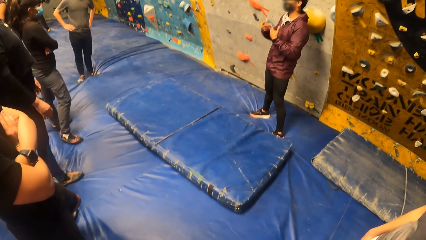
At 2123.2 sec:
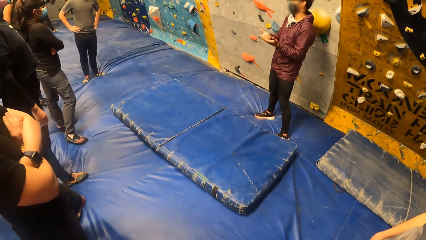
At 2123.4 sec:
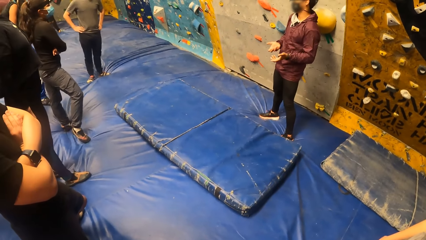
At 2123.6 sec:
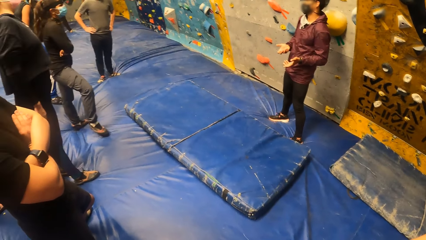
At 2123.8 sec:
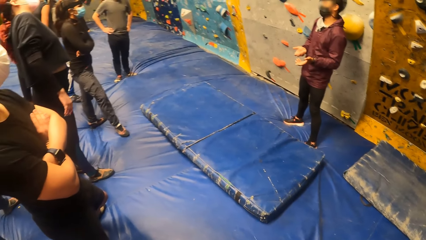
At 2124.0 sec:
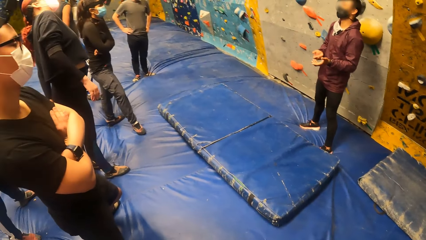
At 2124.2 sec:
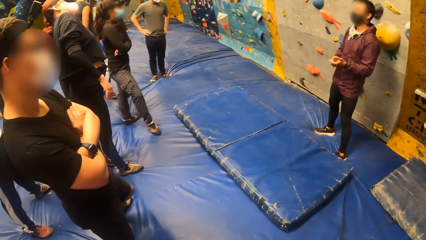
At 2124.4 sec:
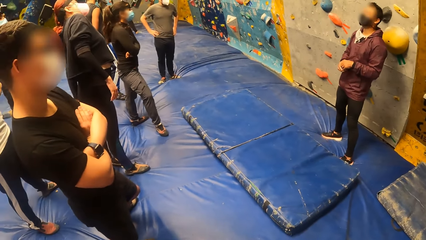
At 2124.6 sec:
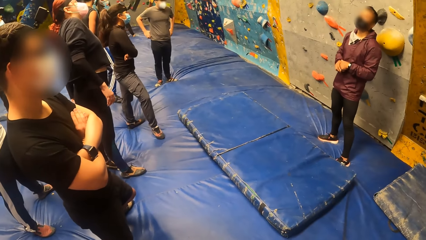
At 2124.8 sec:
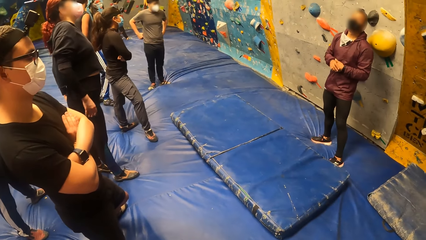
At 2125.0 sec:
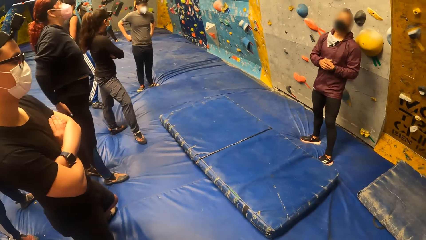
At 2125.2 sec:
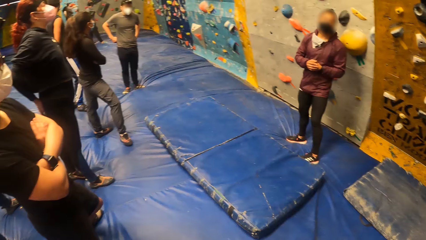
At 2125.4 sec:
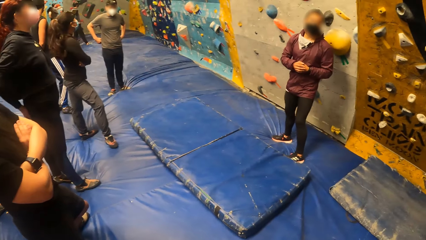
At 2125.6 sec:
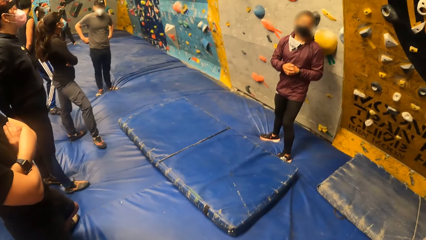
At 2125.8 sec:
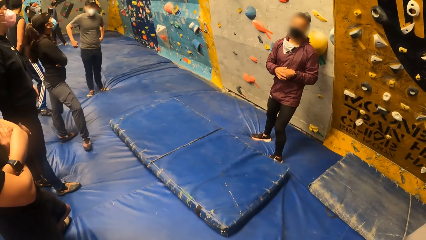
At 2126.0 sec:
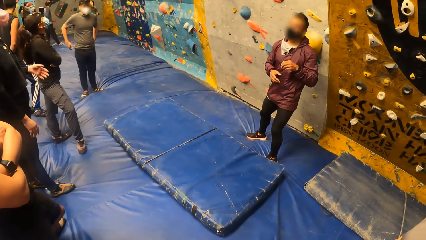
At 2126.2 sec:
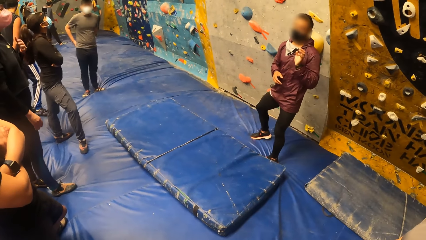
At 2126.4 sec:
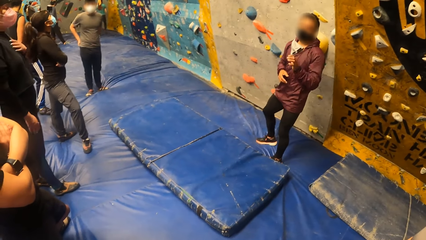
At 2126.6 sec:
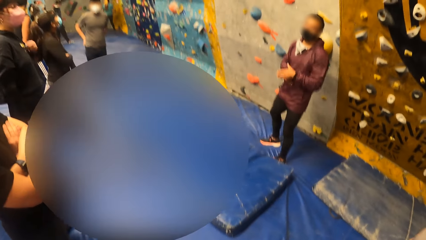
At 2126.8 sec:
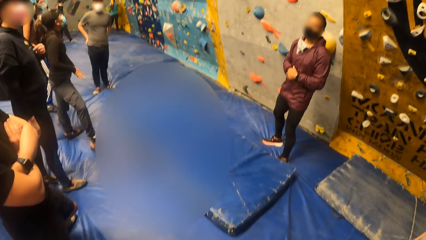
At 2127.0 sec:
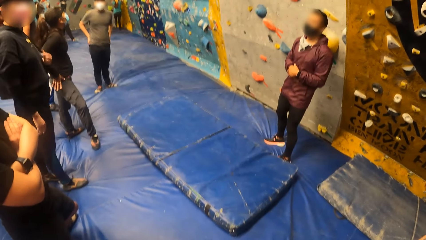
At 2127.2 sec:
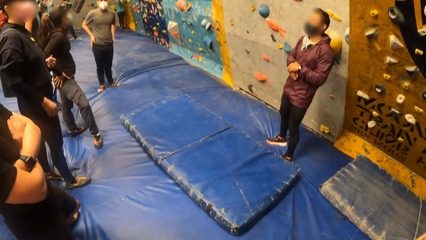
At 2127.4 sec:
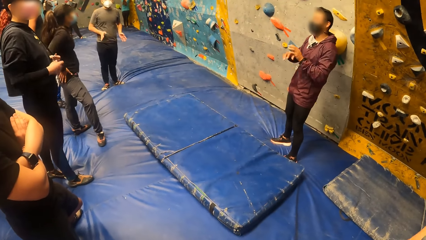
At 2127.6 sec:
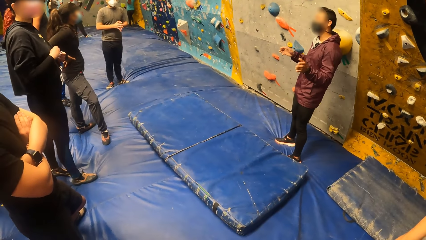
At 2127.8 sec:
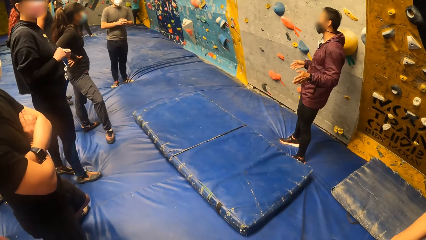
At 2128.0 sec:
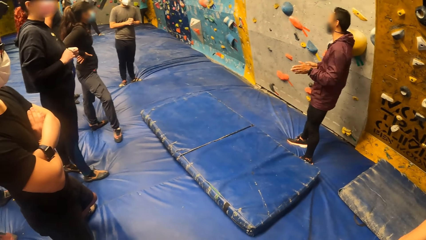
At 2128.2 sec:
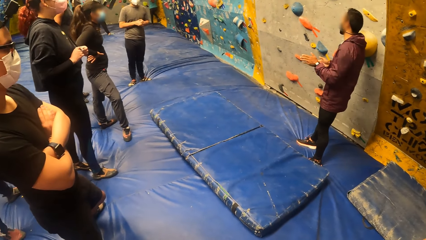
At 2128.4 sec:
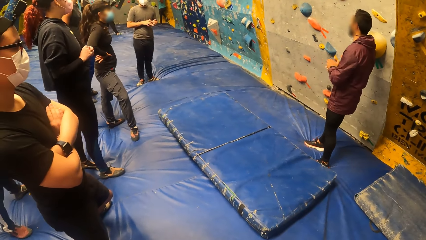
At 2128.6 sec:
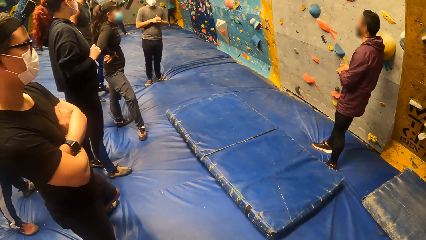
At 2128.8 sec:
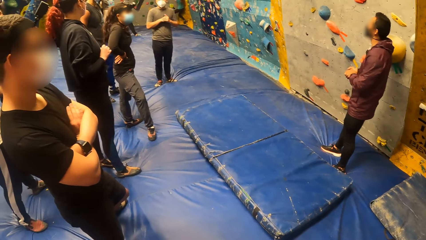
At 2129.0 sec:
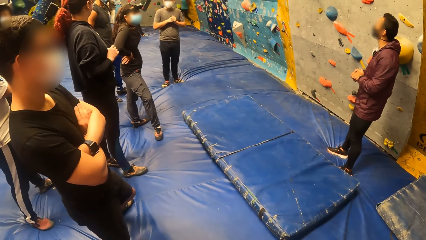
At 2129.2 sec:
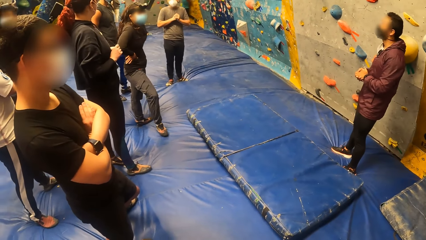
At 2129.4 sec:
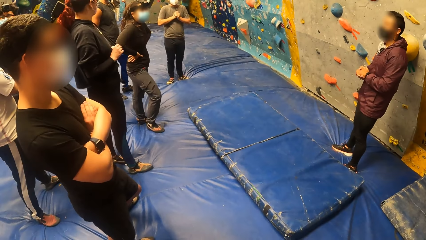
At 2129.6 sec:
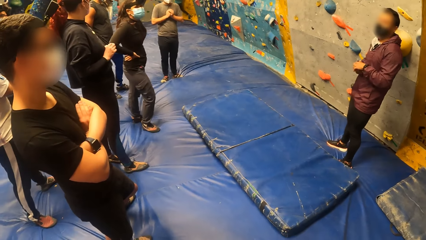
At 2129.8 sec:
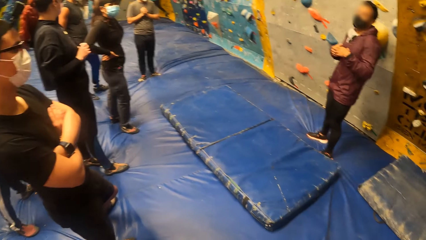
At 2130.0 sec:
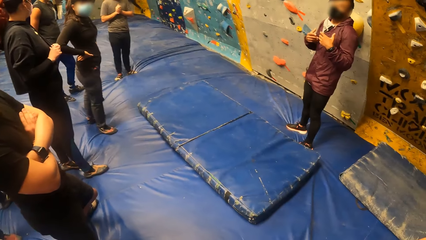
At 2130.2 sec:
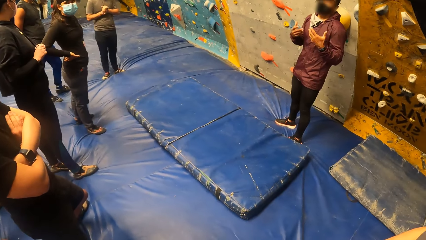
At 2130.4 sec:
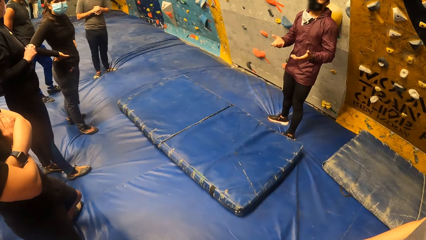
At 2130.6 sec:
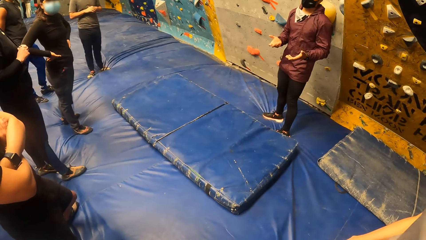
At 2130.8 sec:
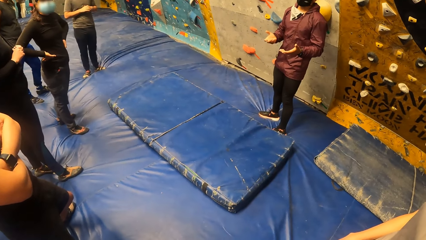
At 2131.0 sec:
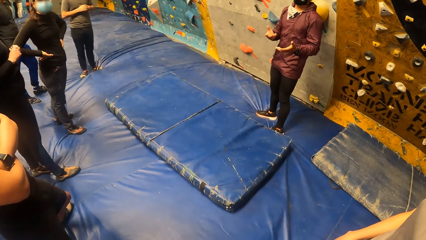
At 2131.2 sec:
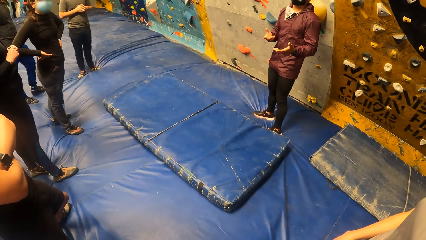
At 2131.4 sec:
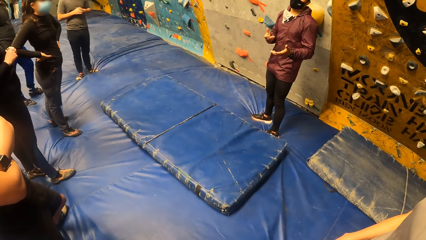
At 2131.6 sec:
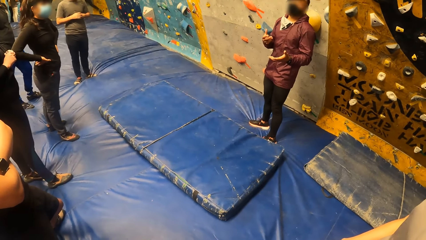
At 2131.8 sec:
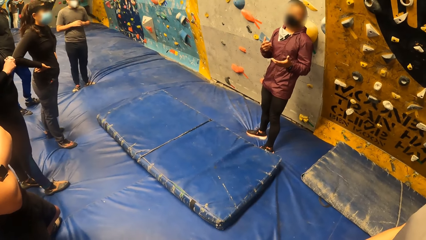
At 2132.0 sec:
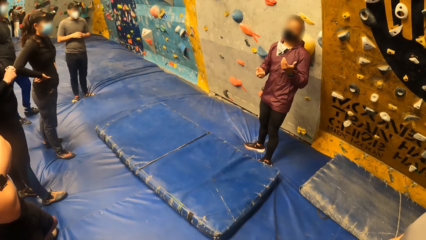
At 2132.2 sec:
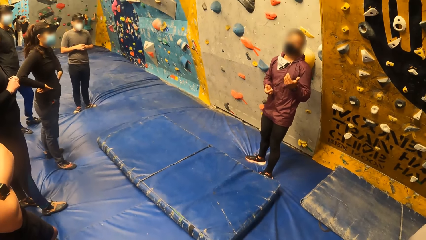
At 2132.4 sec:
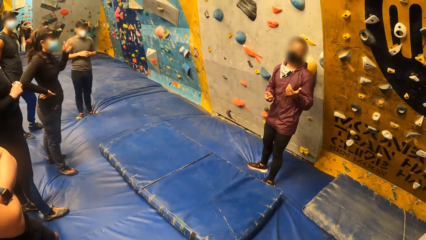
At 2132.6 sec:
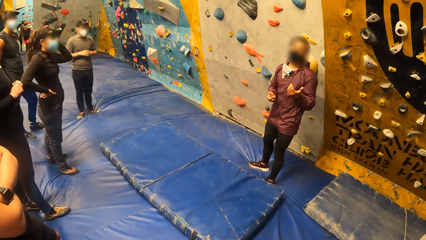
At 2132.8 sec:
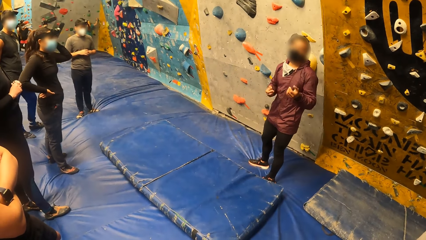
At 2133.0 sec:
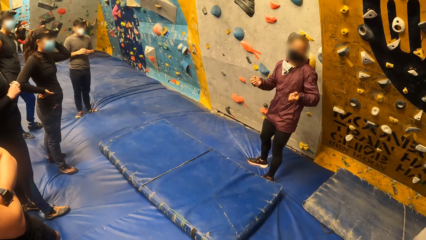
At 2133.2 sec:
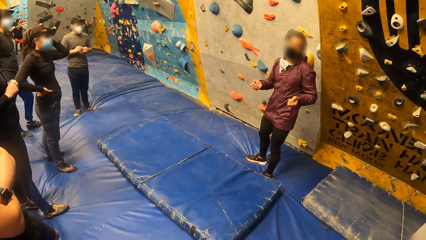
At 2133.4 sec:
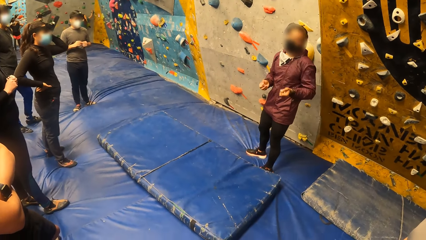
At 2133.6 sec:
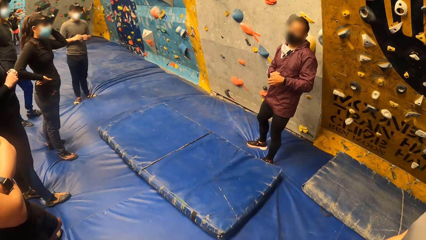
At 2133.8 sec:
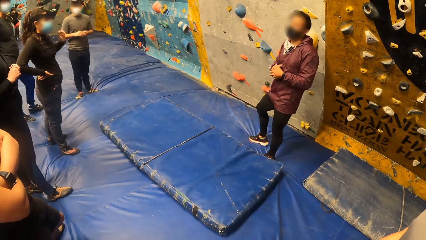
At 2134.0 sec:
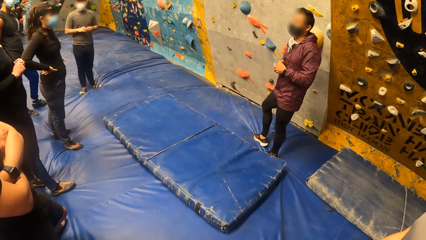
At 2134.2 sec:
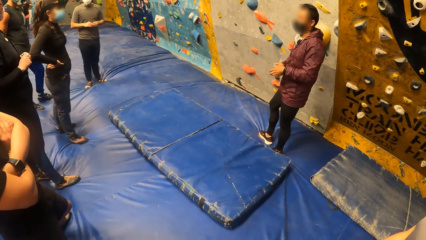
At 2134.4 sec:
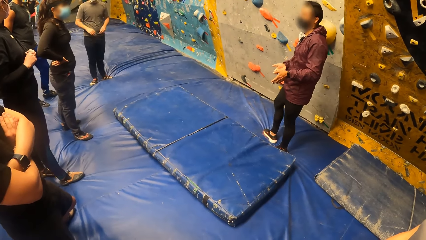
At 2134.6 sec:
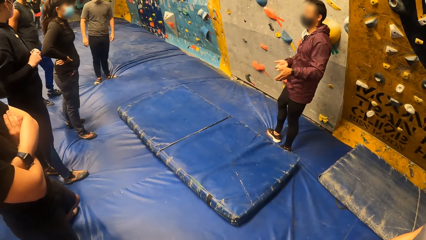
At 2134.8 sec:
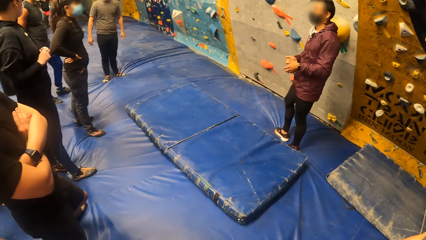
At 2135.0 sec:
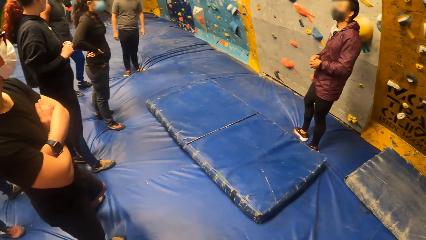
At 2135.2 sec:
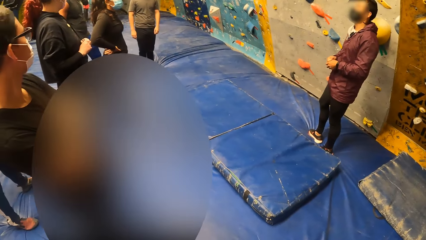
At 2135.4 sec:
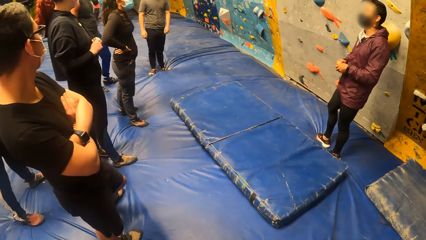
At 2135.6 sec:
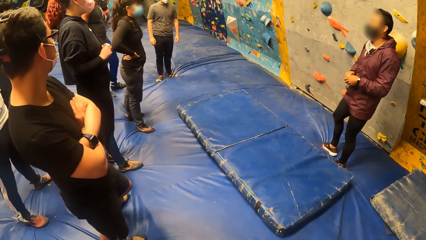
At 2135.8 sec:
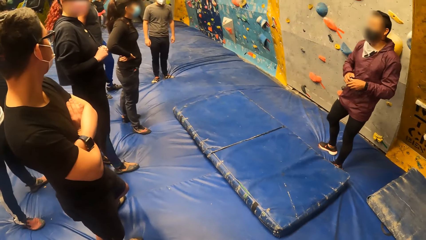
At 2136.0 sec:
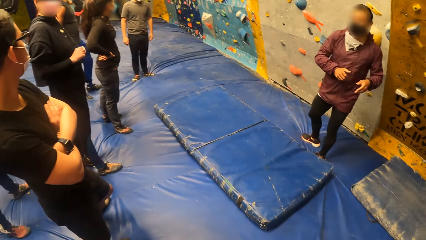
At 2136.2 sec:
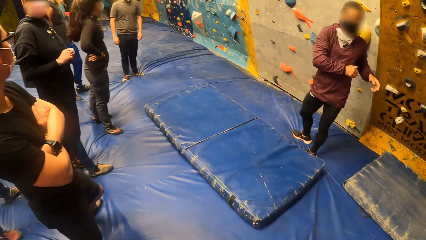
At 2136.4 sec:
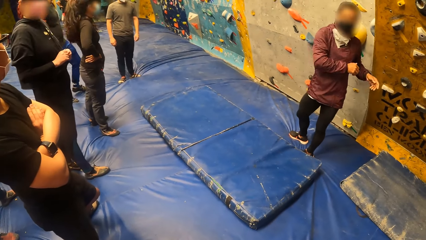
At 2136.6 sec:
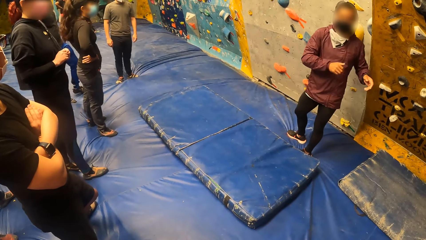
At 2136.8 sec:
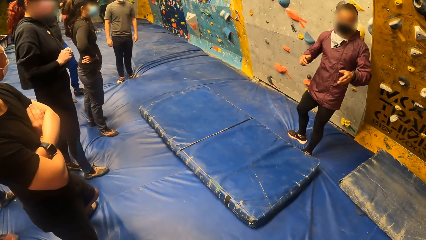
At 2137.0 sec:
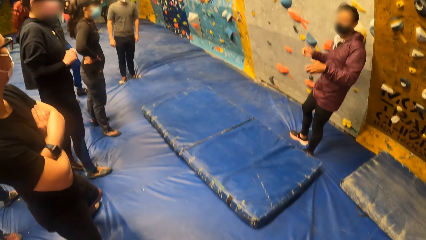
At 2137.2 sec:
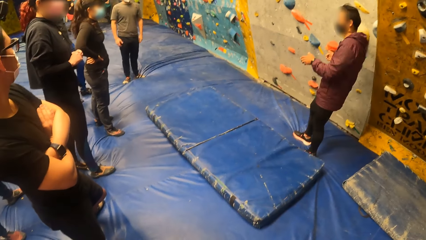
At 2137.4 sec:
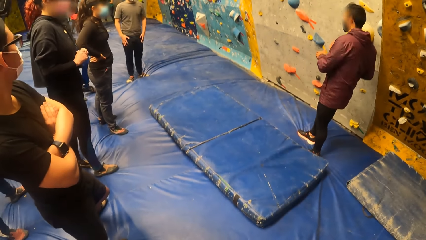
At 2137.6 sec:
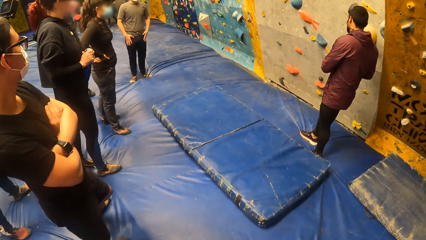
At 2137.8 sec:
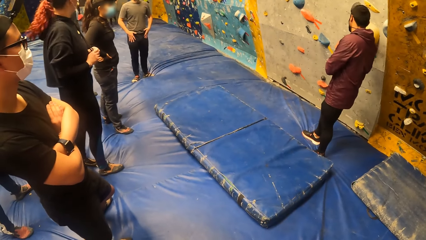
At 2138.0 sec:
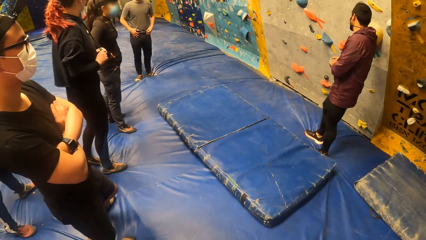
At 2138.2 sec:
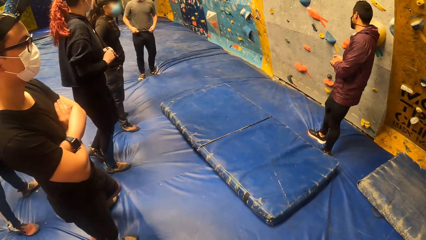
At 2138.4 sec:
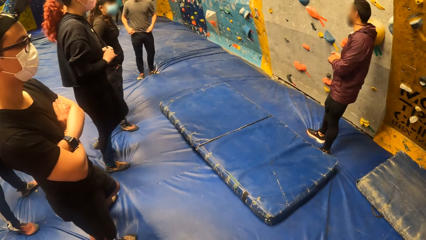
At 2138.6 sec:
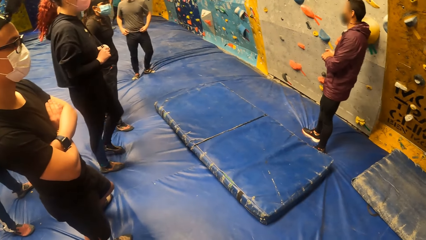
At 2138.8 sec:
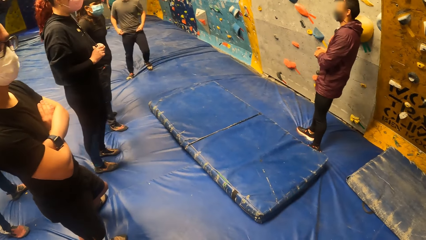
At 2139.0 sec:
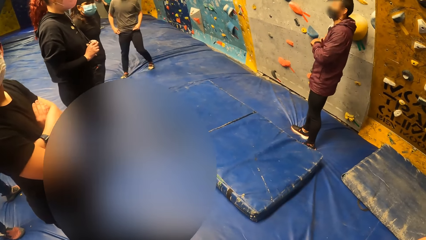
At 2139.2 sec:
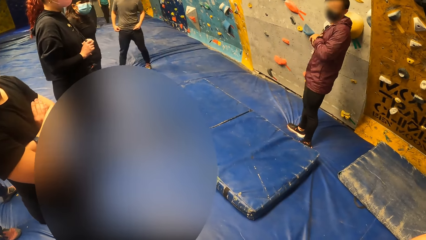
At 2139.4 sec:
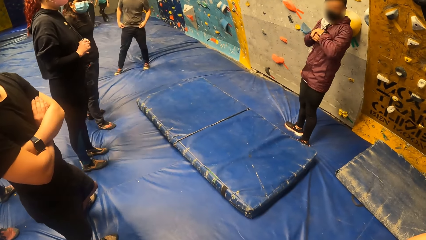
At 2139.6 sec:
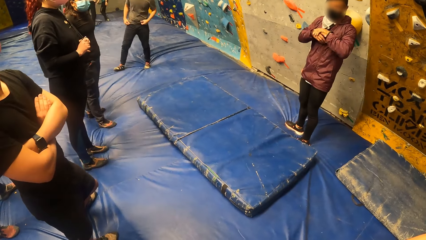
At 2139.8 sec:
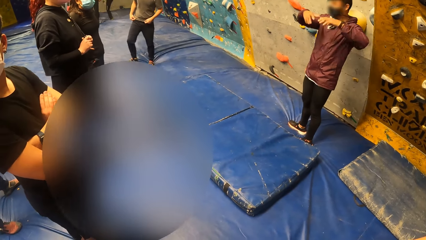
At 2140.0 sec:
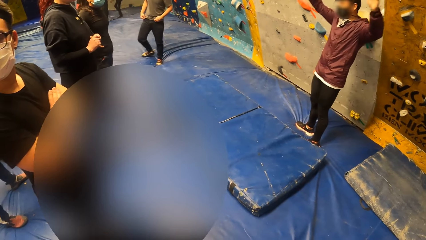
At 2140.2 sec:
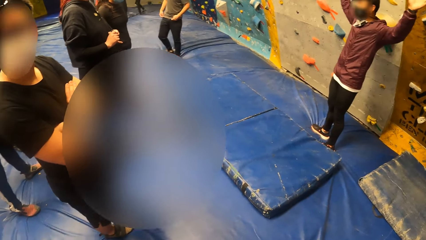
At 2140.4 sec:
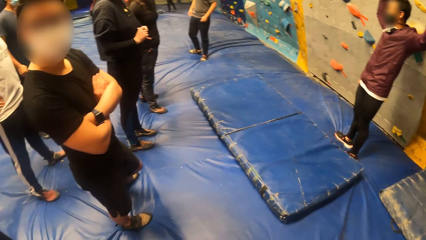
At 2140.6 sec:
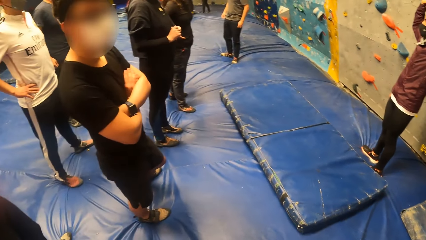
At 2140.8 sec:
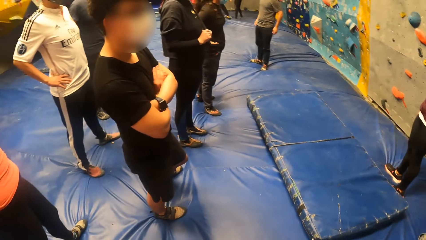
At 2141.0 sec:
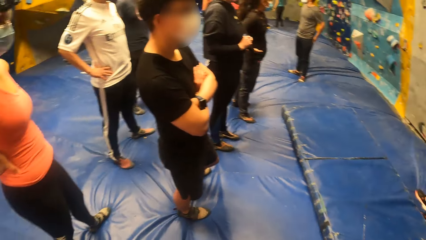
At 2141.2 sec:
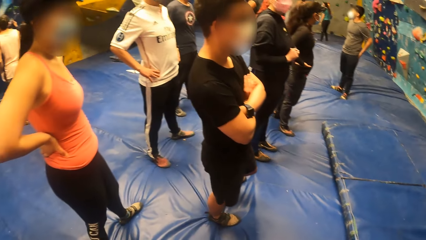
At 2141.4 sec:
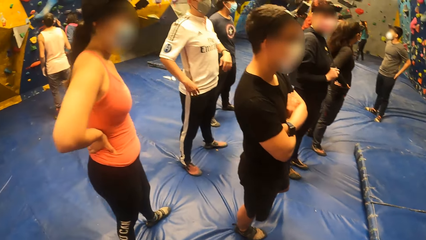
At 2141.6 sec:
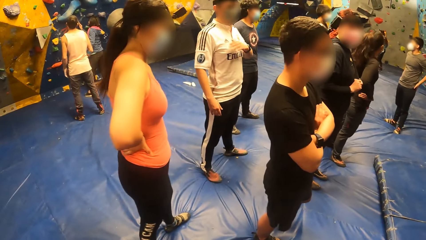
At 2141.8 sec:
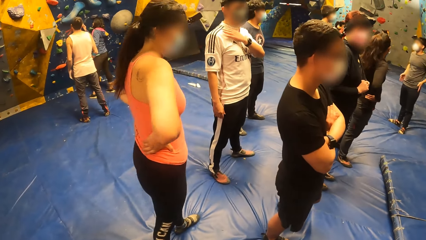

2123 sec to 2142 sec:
The man places his right hand on his left hand and removes his left hand from his right hand. The man places his left hand on his right hand and removes his left hand from his right hand. The man places his left hand on his right hand and removes his left hand from his right hand. The man interacts with the people at the climbing center. The man places his left hand on his right hand and removes his left hand from his right hand. The man places his left hand on his right hand, removes his left hand from his right hand, swings his body and raises both hands.
